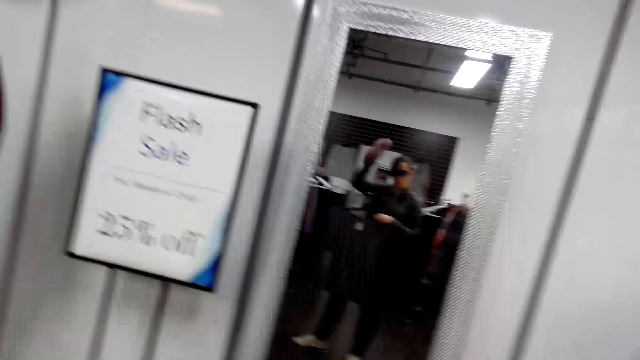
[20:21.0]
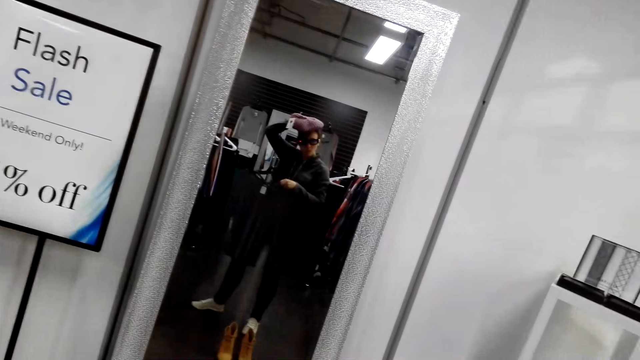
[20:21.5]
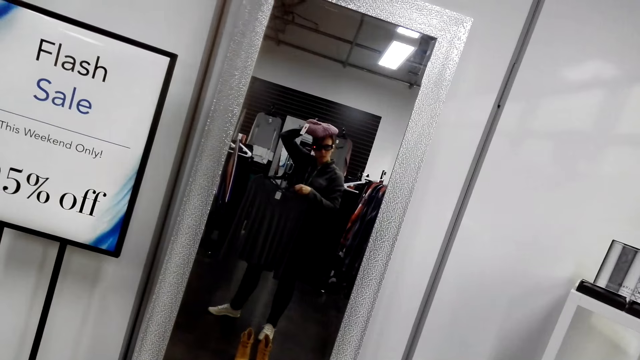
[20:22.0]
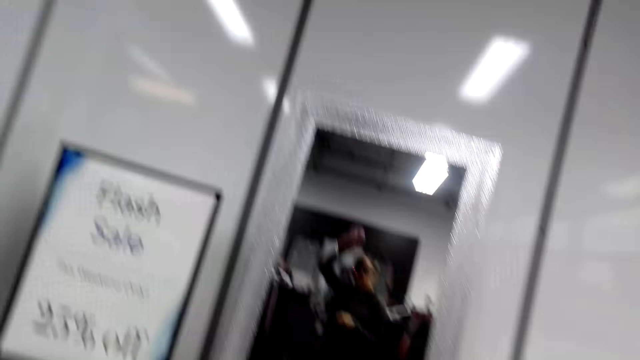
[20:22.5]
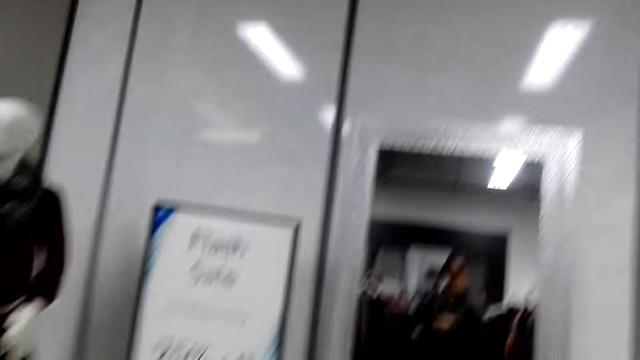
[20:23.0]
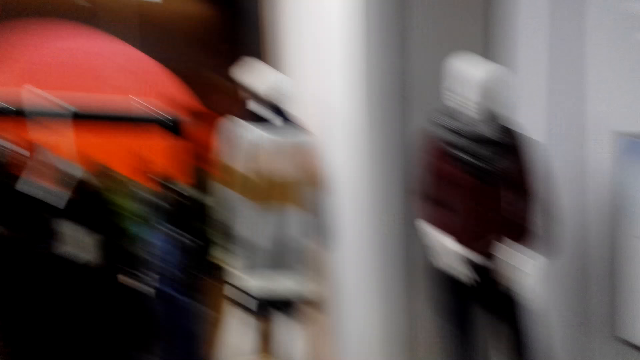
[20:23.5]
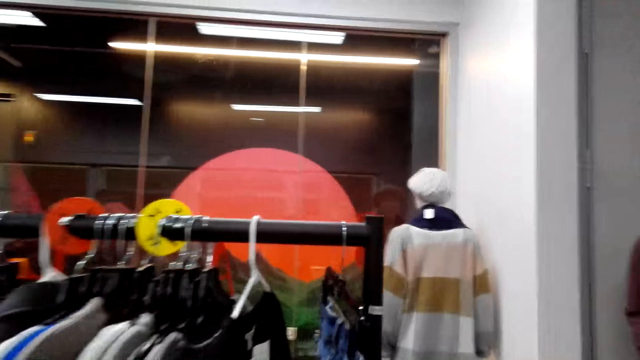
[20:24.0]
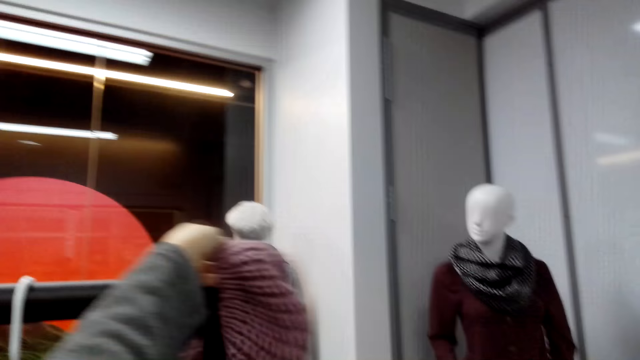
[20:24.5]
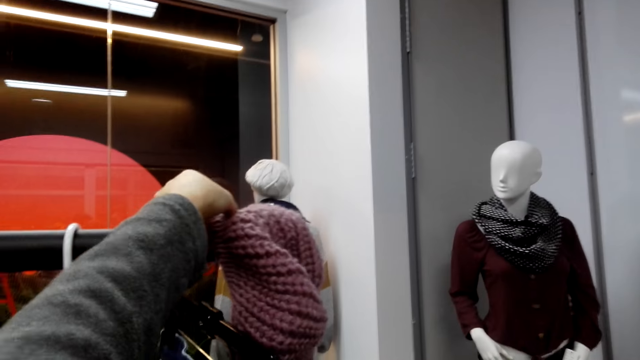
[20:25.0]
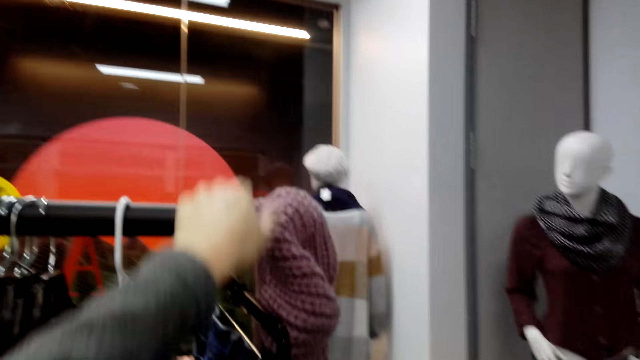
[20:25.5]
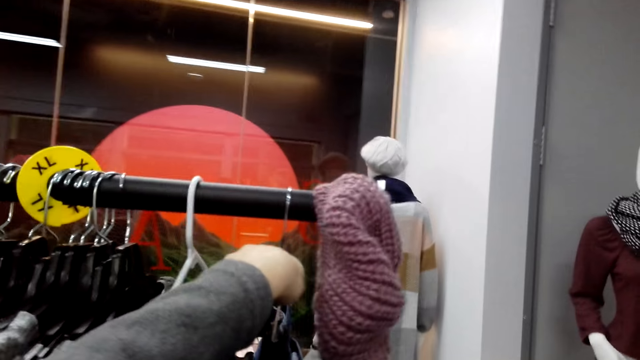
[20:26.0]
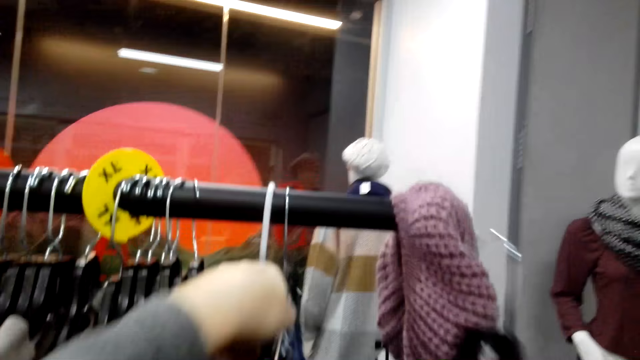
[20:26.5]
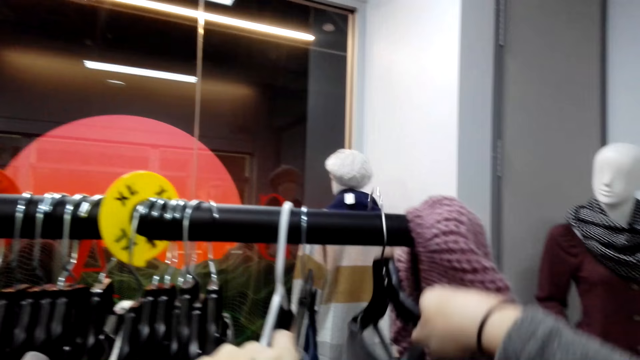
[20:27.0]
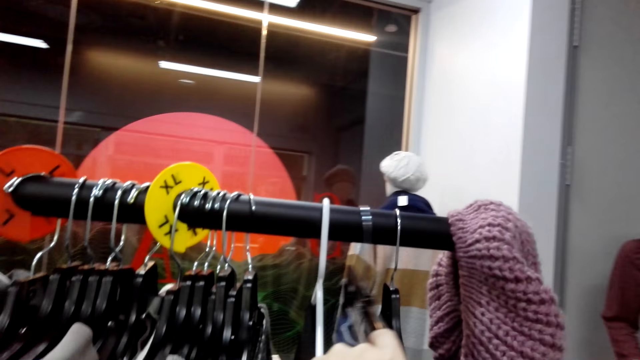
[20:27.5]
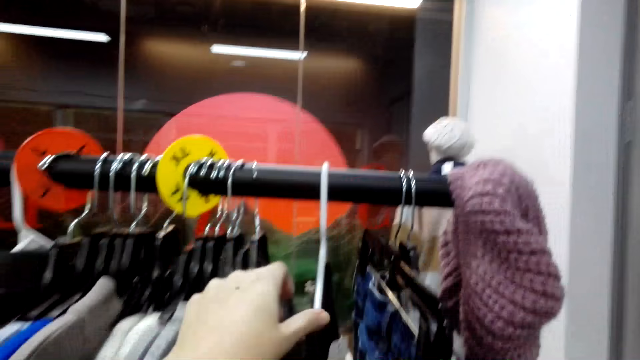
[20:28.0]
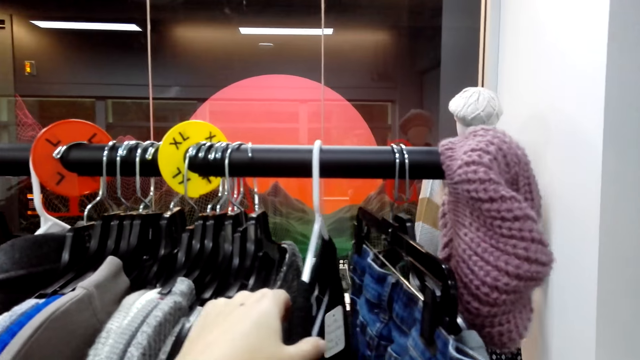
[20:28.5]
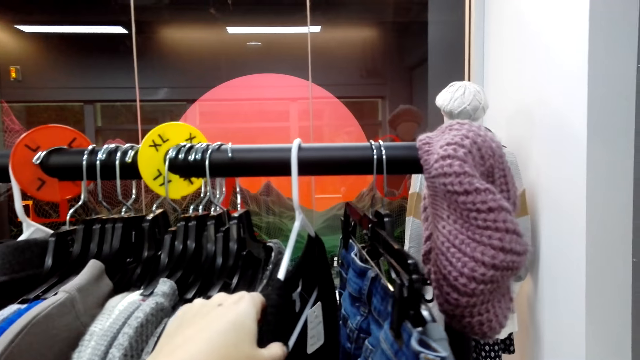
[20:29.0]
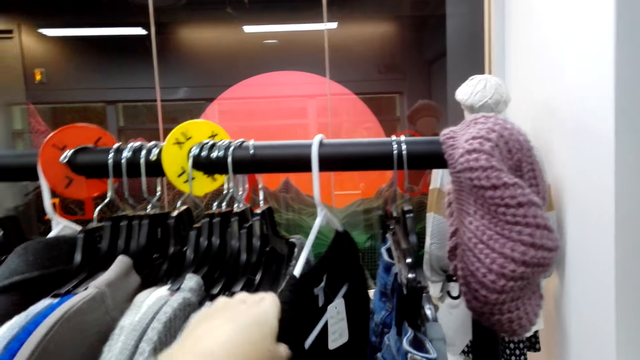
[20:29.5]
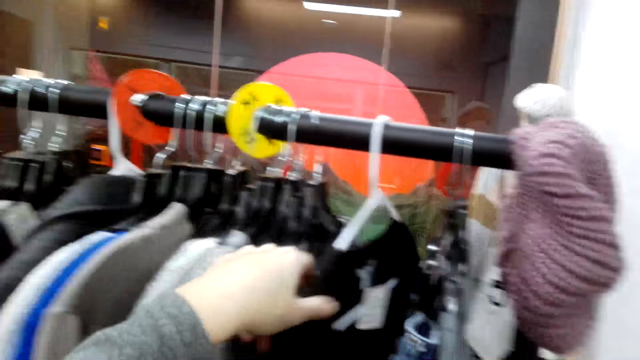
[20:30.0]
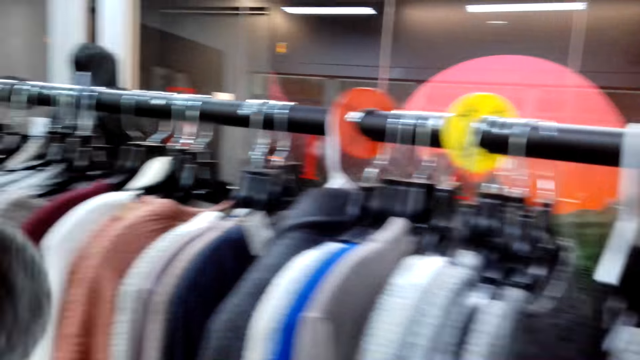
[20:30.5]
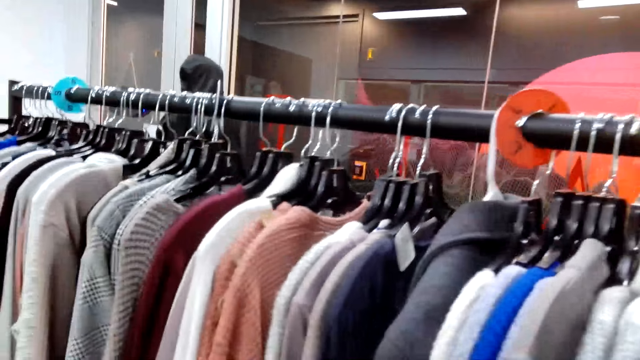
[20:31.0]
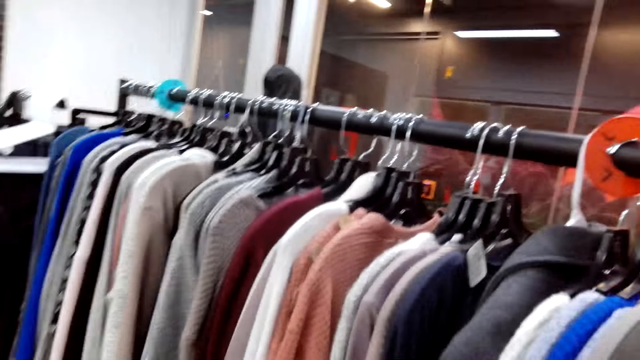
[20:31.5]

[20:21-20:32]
The camera wearer wears the hat on the head. They hang the hat on the hanging rod. They hang the sweater top on the hanging rod.

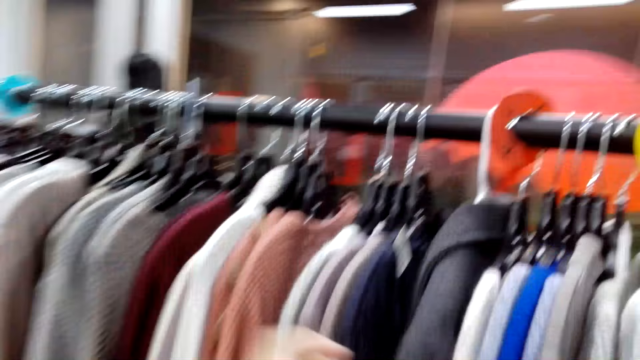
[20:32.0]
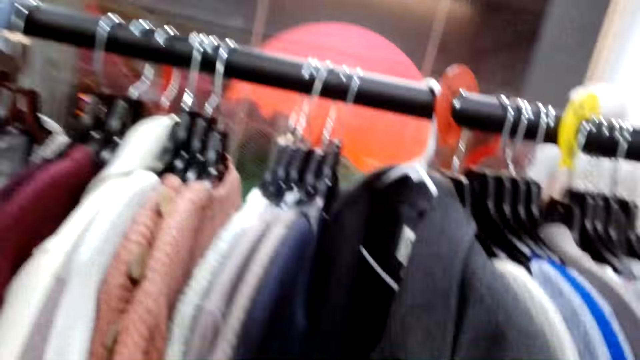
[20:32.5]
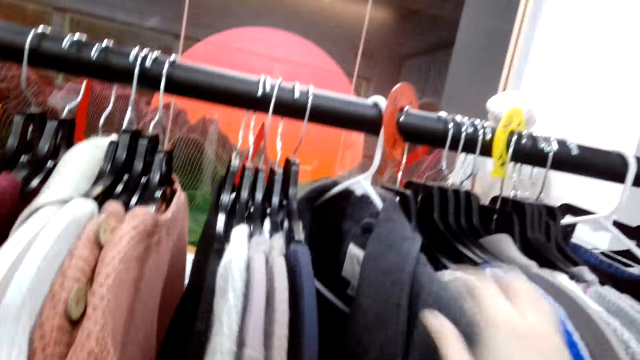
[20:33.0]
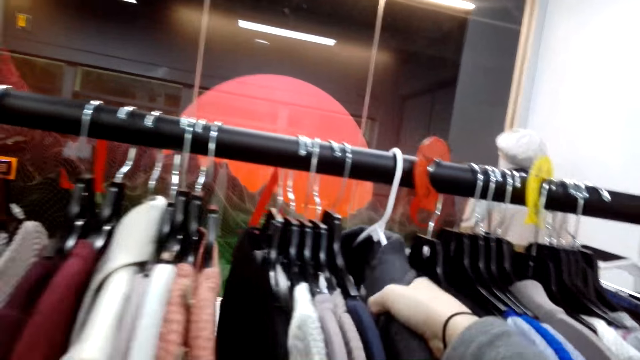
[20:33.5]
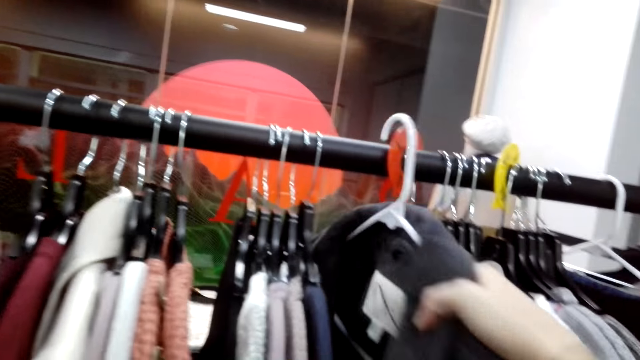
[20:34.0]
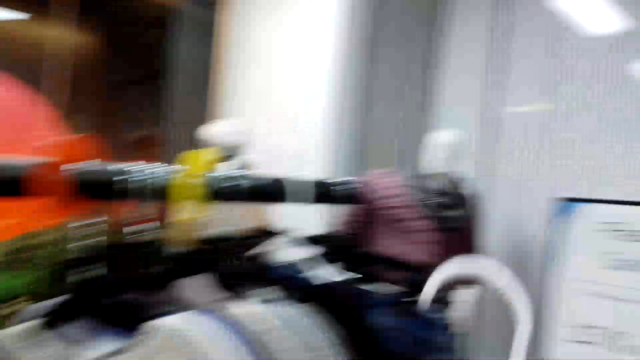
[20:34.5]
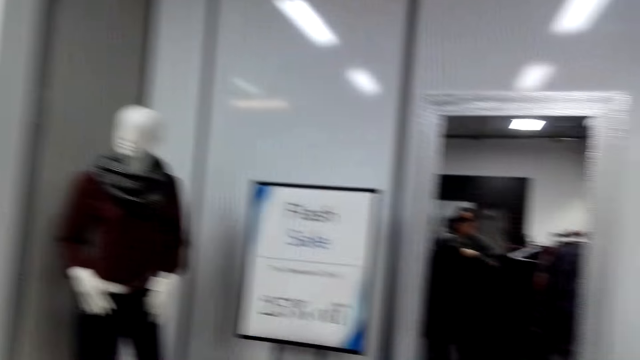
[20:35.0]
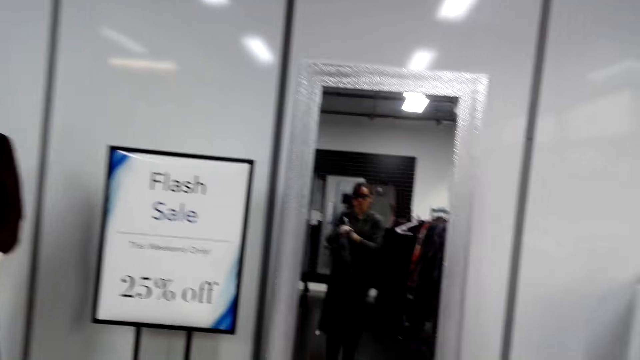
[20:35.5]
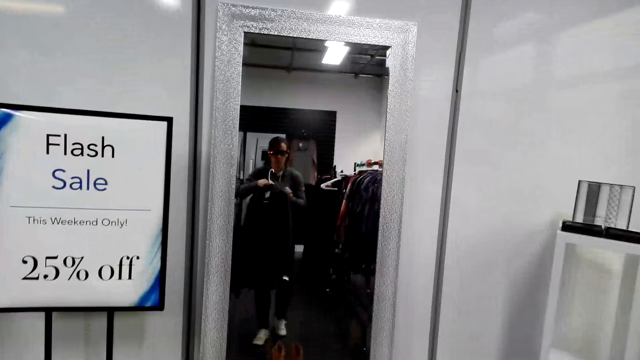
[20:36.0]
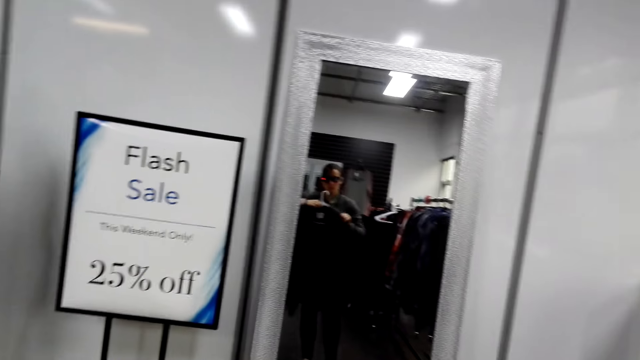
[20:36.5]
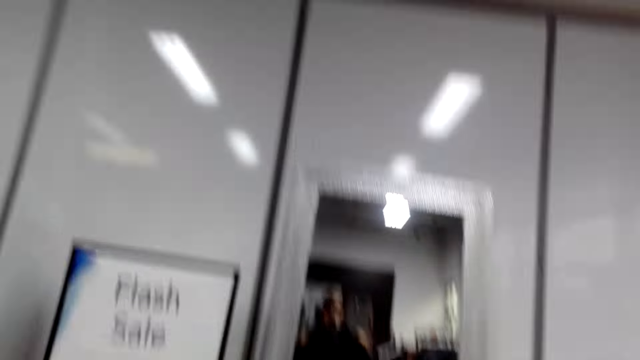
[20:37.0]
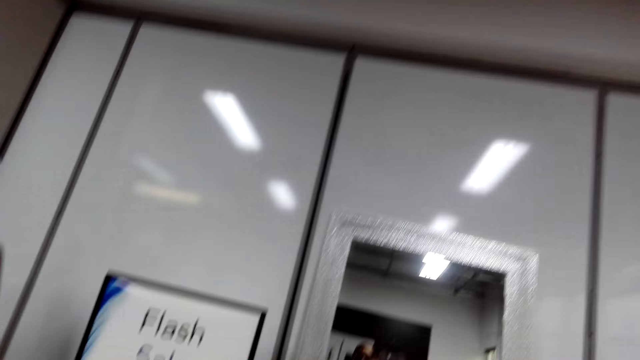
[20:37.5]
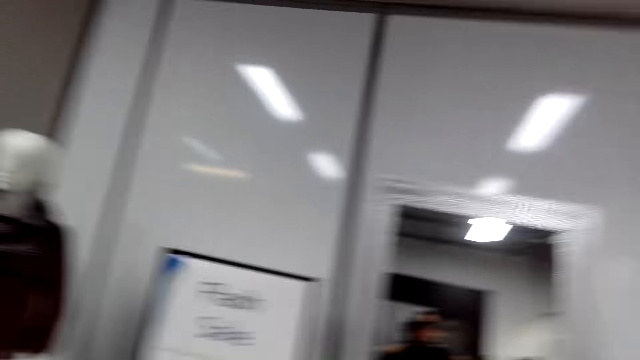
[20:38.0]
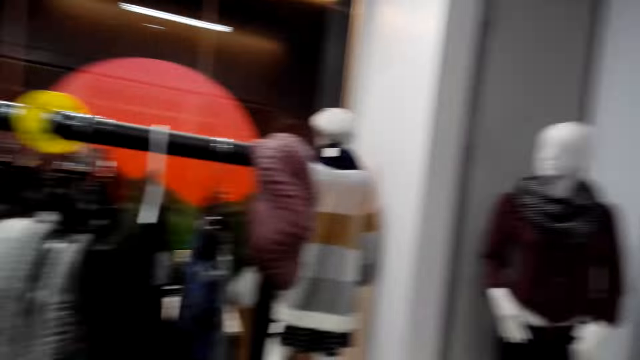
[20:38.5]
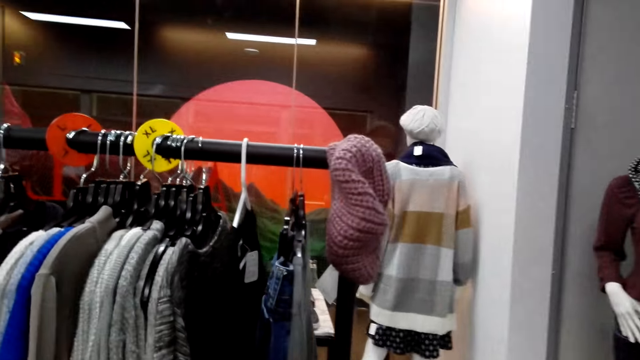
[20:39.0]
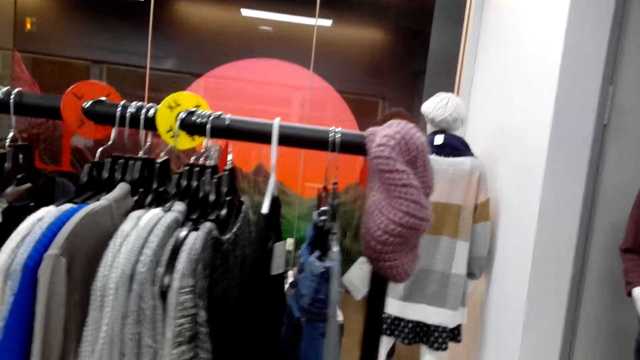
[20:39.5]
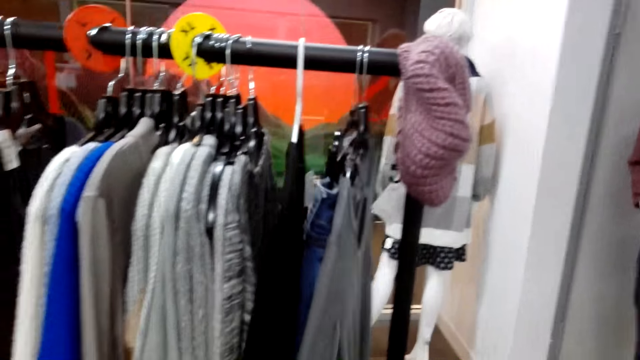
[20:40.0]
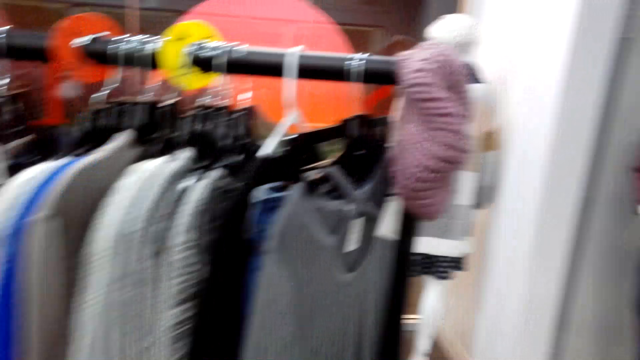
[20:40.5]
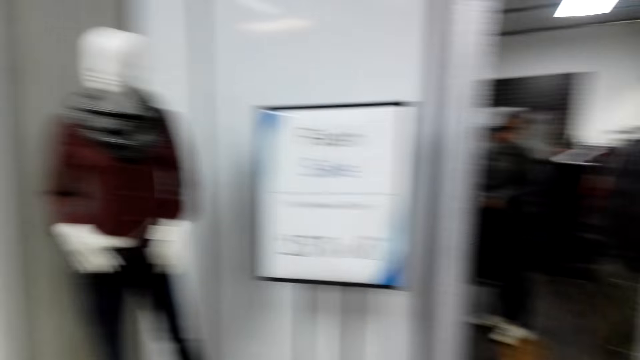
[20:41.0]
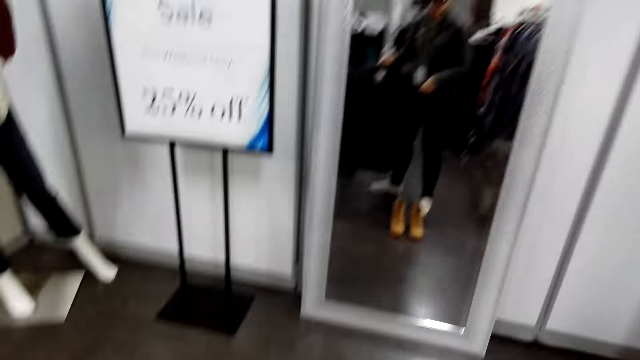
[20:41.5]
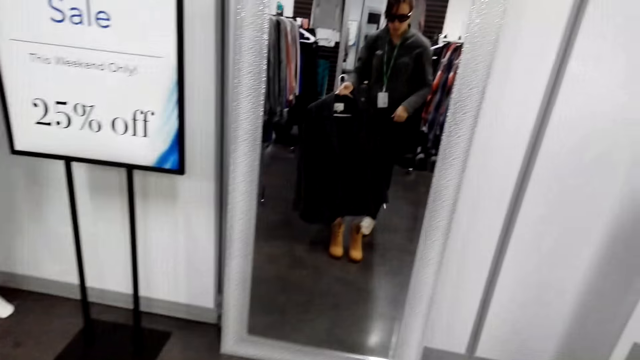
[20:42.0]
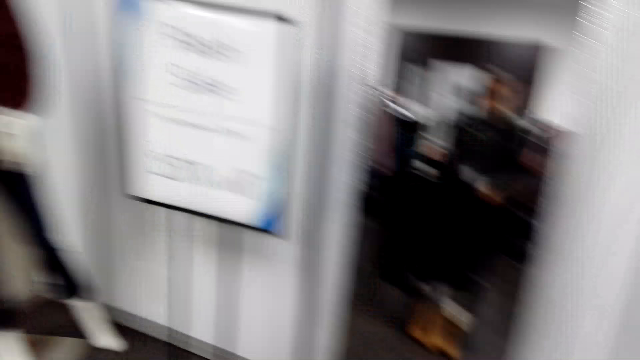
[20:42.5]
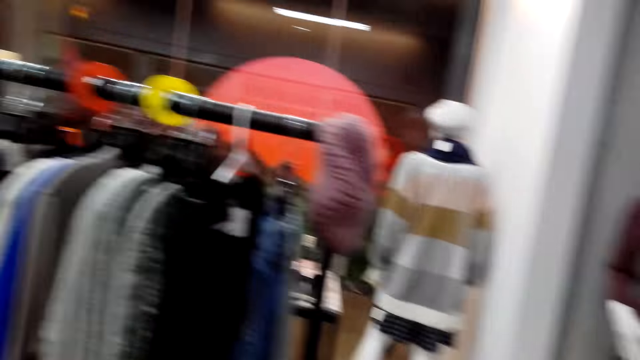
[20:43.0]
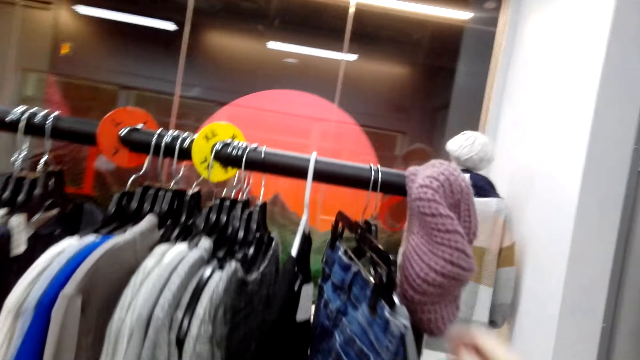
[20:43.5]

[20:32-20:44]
The camera wearer unhooks a coat.
